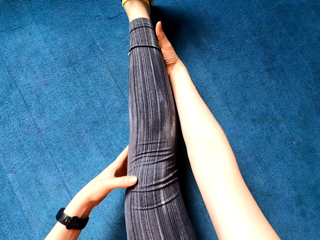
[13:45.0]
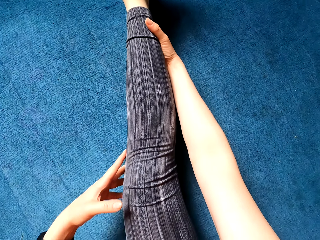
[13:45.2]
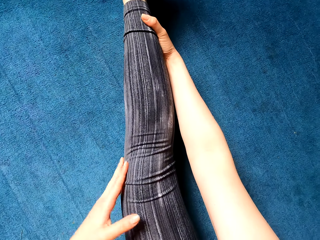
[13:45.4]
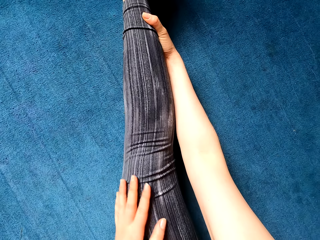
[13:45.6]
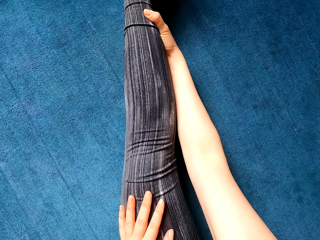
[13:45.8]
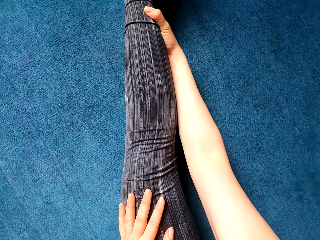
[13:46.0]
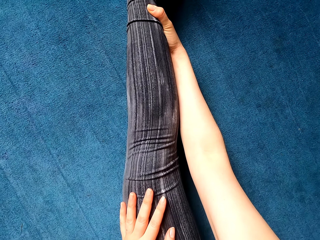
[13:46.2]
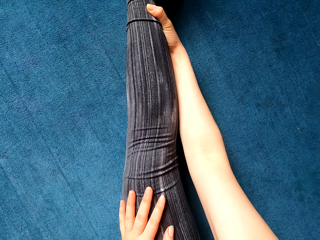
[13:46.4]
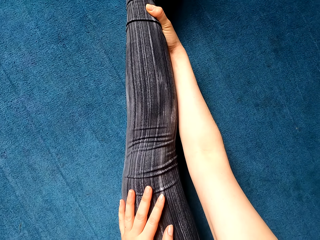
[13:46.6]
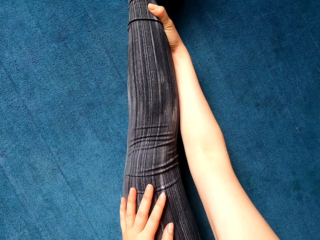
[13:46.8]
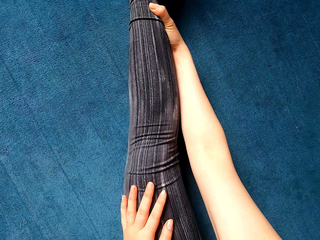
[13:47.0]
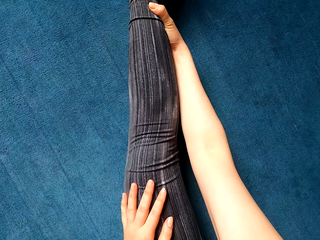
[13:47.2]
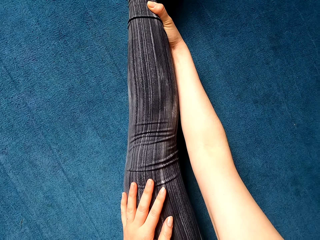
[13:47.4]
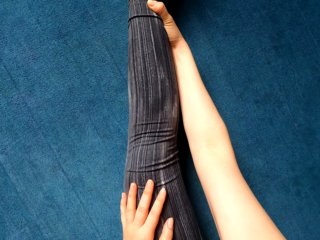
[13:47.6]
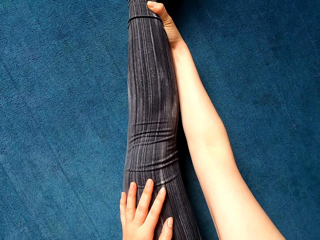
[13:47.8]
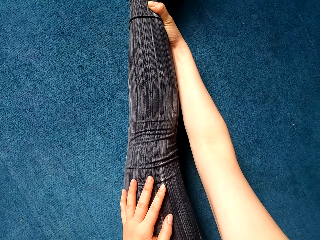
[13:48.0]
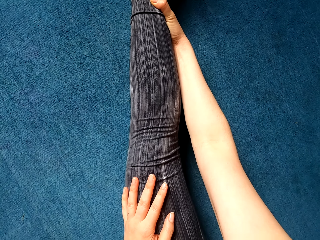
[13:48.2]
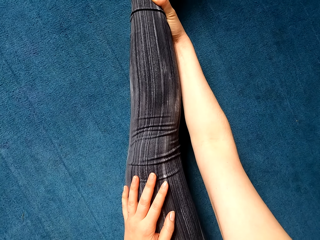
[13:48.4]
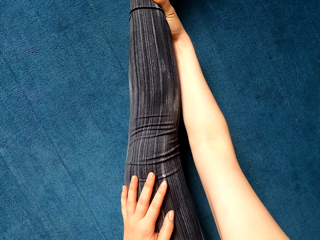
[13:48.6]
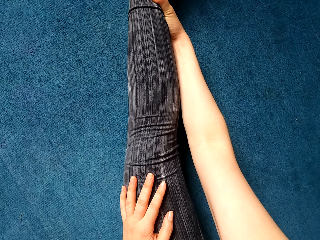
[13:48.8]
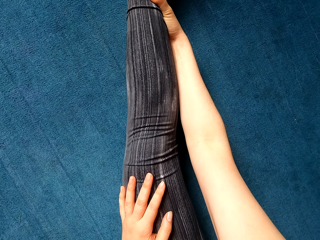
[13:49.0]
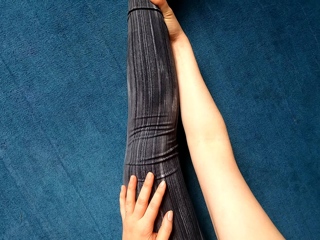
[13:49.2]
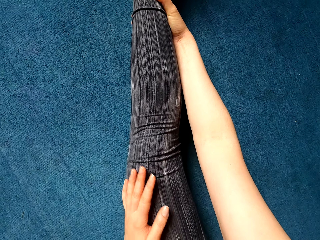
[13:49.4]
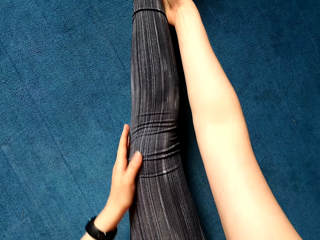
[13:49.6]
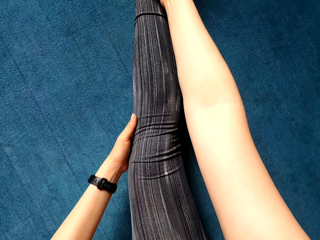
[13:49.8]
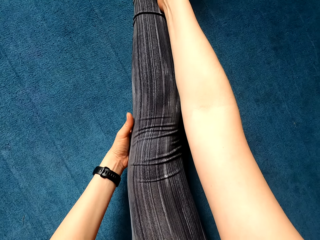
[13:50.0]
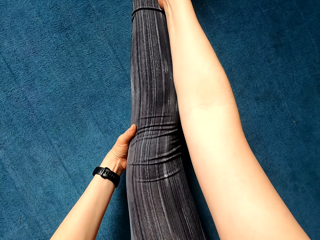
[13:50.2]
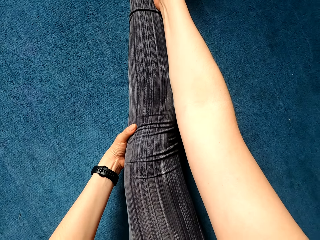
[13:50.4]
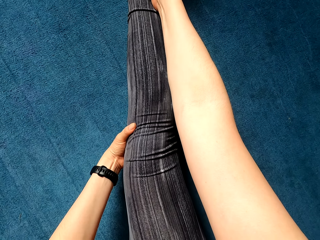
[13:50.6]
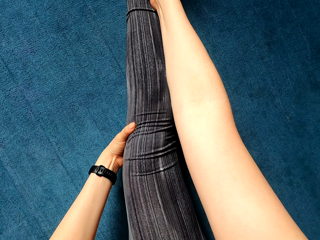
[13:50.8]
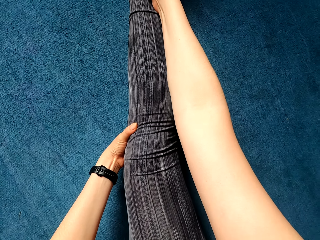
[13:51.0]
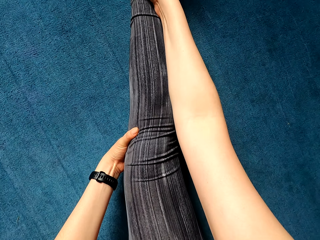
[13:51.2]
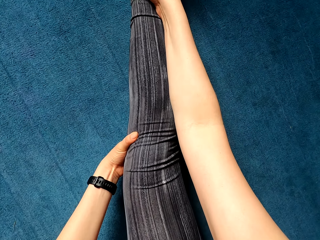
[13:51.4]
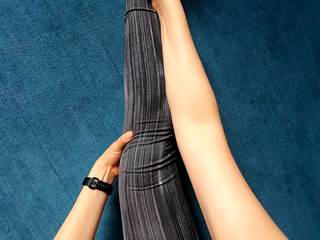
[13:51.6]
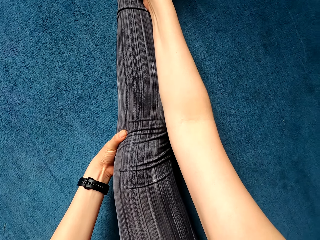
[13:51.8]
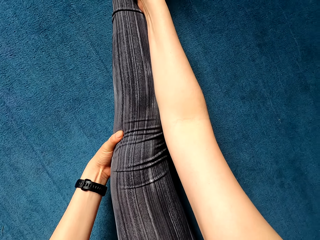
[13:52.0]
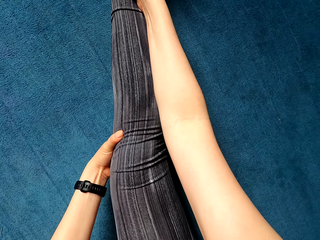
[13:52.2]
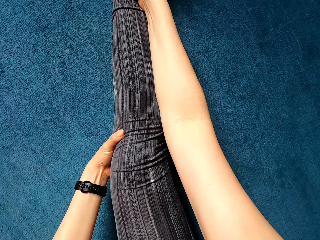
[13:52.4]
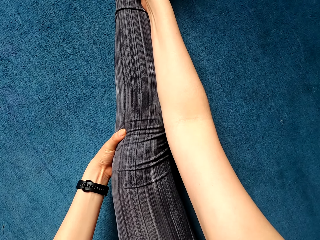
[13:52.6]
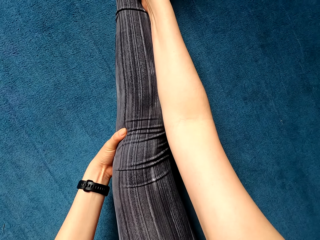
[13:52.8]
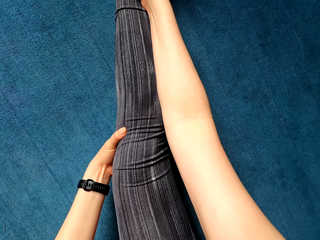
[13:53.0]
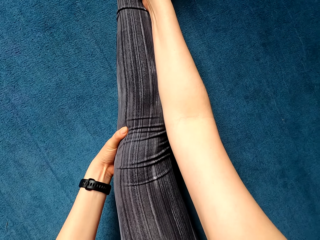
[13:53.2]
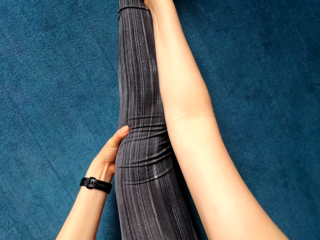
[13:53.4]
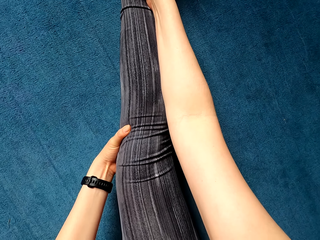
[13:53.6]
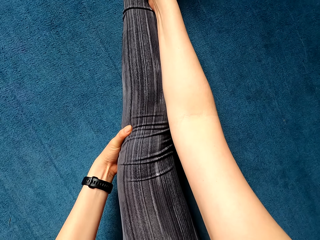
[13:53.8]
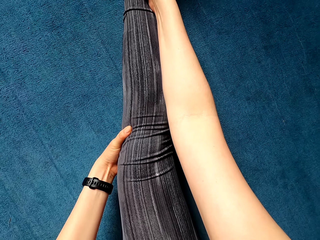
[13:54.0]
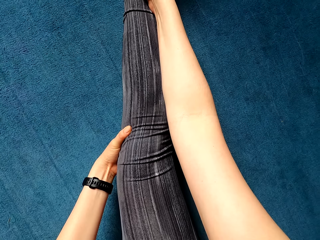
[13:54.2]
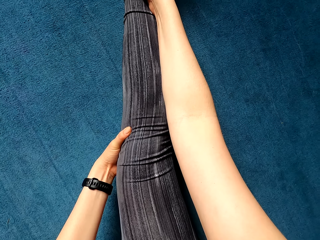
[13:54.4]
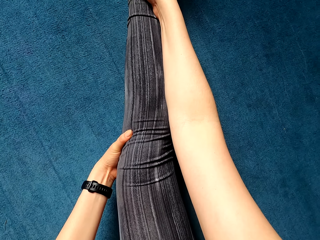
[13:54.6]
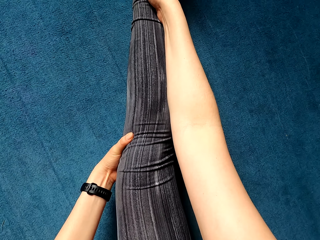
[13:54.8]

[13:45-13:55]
The camera wearer stretches a leg. She holds her right leg with both hands.

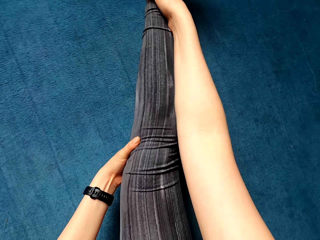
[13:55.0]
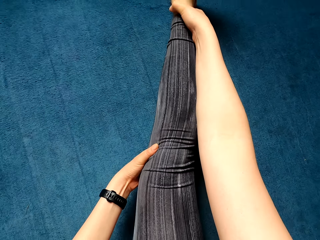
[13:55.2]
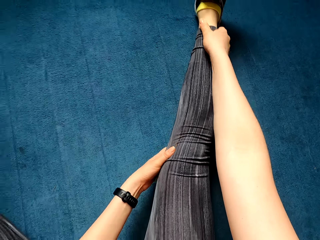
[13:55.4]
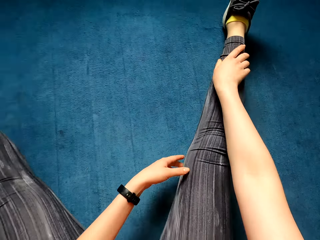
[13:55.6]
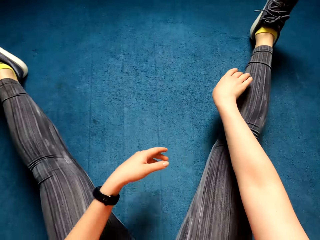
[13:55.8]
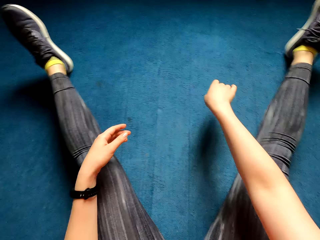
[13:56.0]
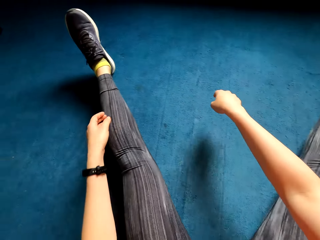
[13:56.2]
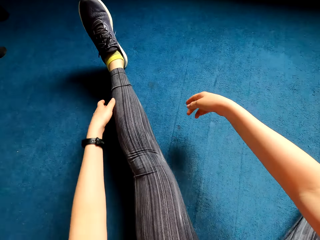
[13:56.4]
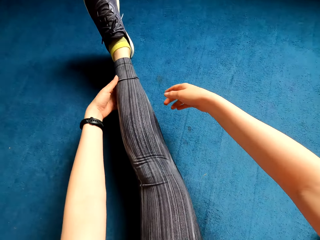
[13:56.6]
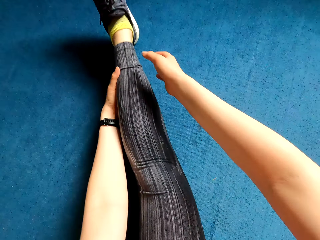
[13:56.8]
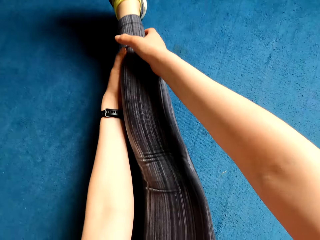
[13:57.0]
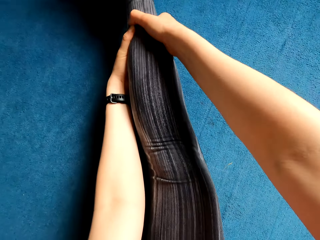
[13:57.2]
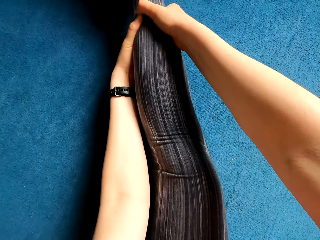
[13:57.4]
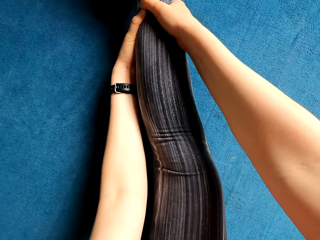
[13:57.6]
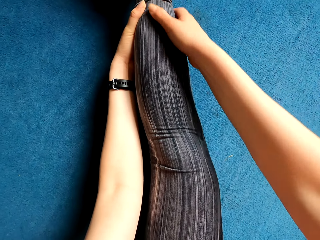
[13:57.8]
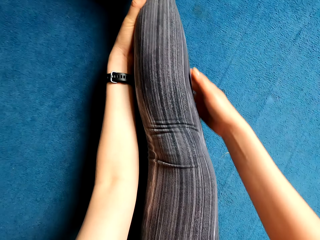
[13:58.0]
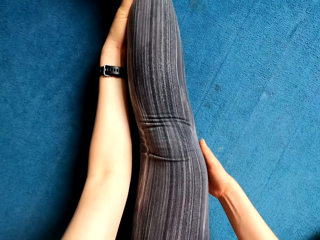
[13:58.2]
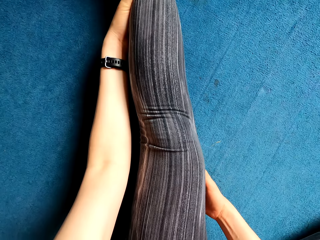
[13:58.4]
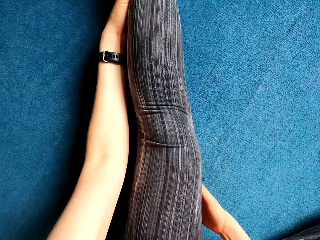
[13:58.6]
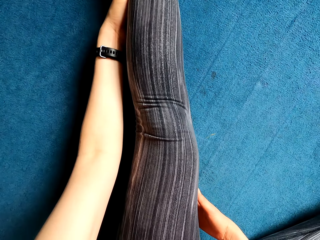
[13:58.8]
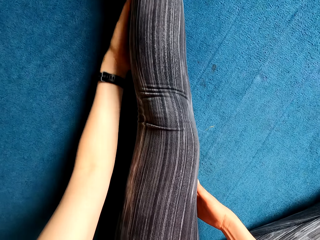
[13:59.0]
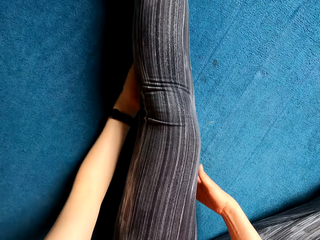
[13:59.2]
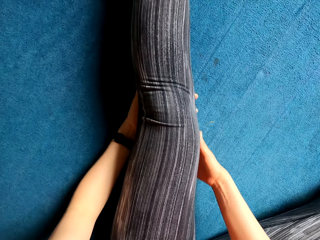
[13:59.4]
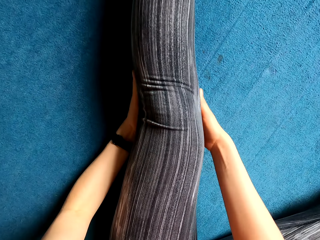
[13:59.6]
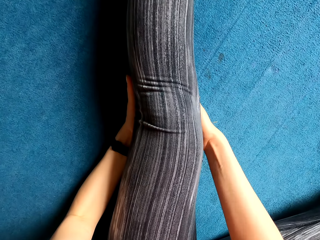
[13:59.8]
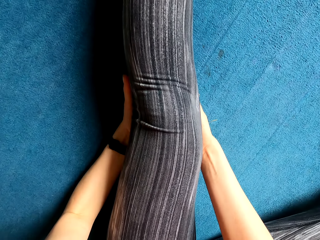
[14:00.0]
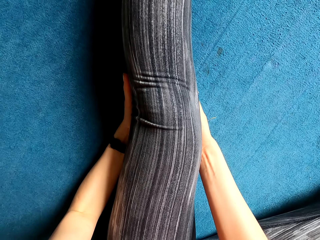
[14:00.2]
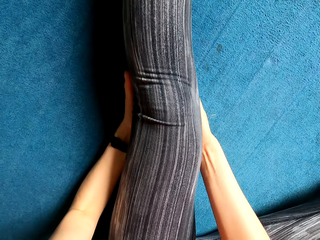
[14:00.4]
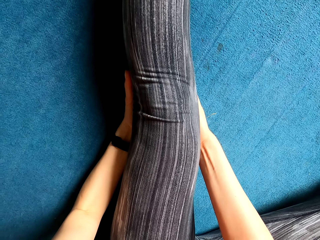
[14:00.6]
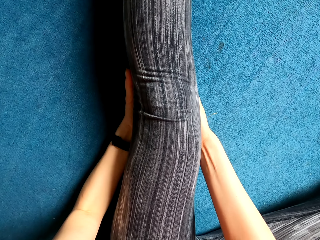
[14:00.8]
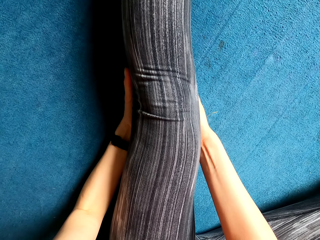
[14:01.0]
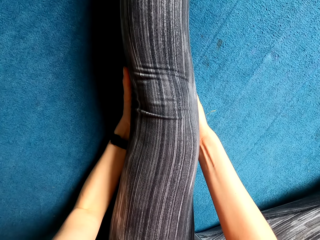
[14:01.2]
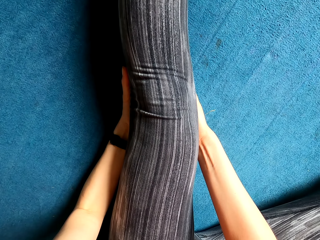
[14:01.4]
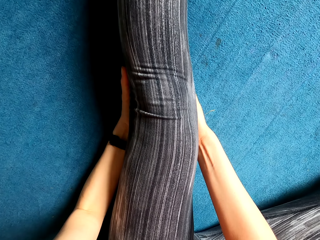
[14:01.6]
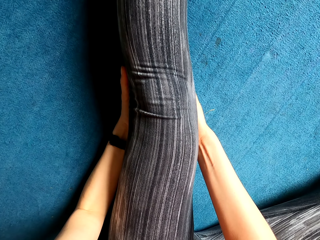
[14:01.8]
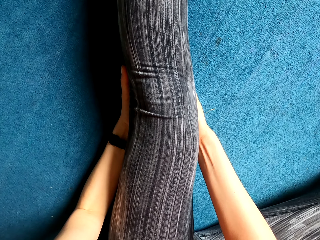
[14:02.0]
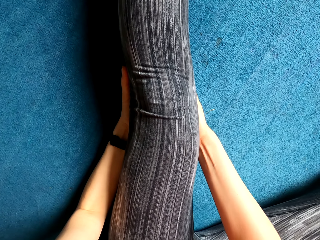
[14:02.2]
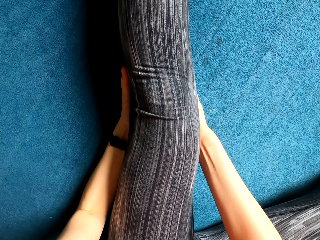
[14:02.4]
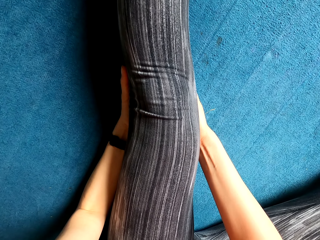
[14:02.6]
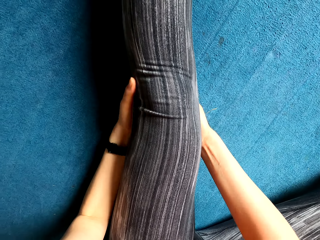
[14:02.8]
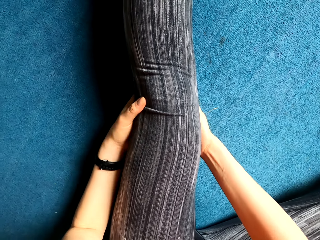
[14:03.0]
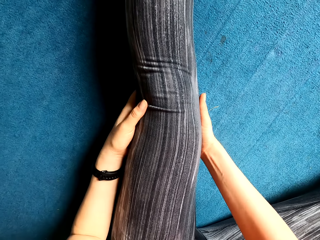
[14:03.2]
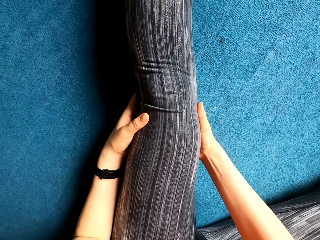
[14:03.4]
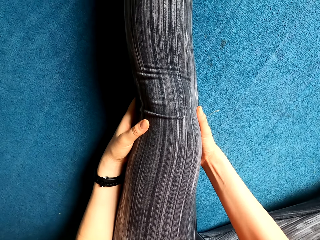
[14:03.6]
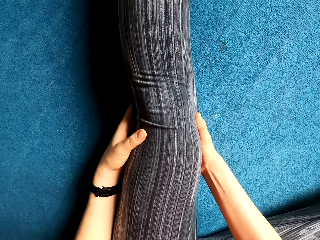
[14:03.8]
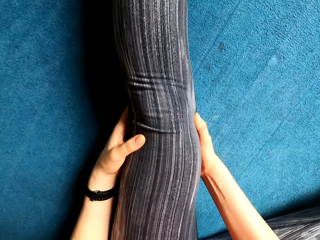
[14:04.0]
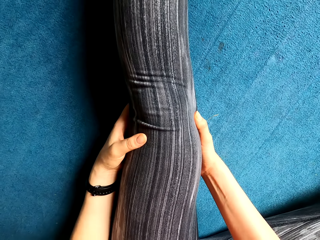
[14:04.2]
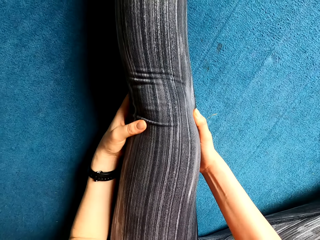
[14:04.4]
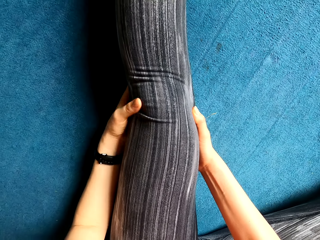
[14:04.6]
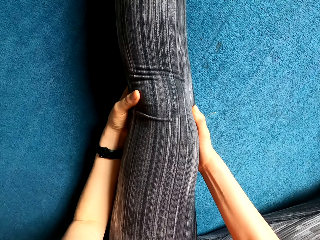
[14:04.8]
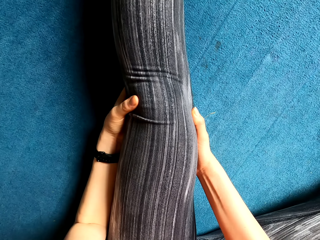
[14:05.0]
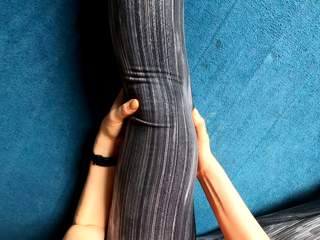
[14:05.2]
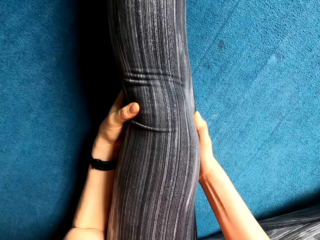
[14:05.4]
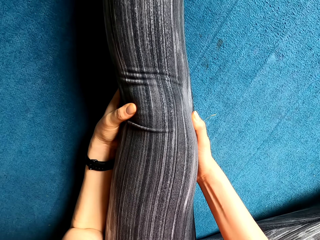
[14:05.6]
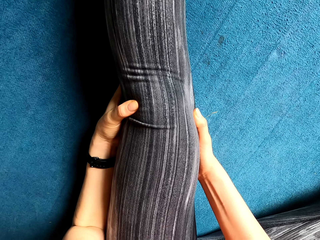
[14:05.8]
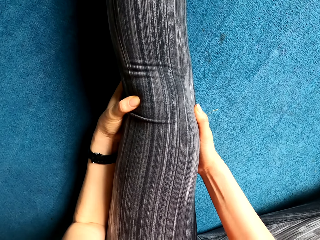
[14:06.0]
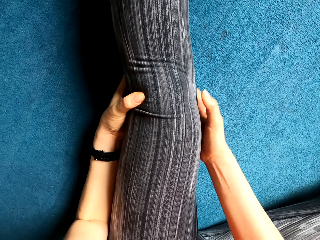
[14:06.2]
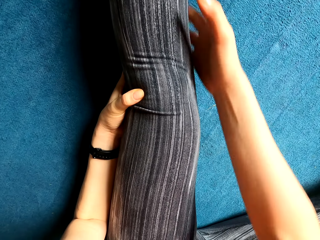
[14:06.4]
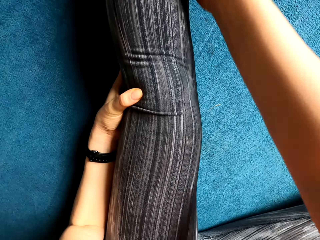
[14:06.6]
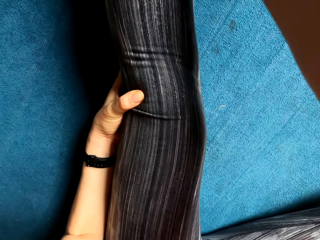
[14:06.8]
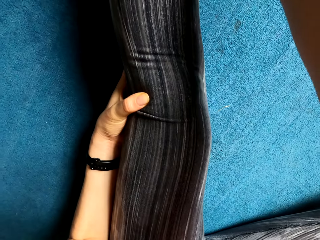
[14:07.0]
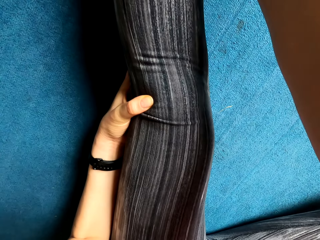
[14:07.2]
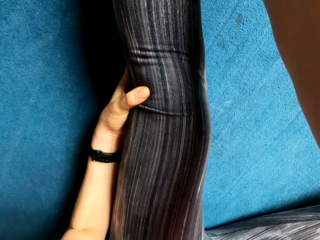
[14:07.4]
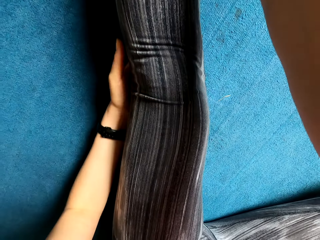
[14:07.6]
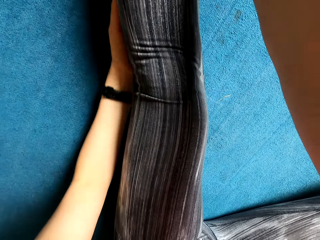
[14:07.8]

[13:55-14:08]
The camera wearer holds her left leg with both hands. She holds her knees with both hands.
